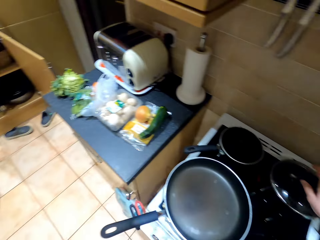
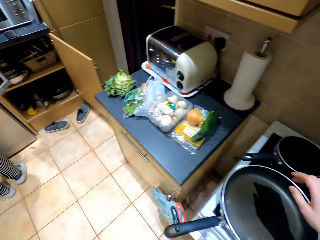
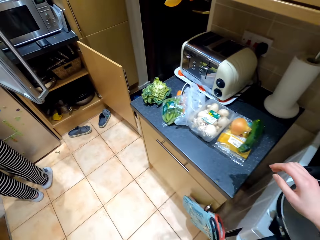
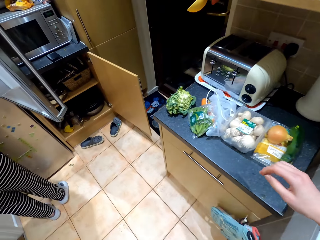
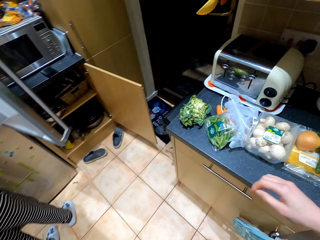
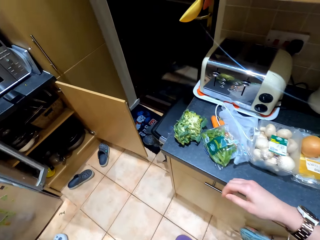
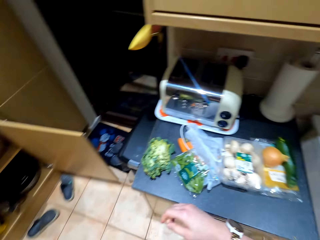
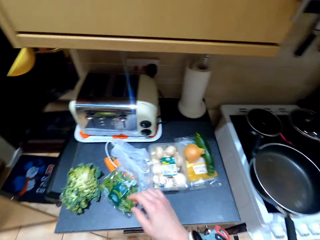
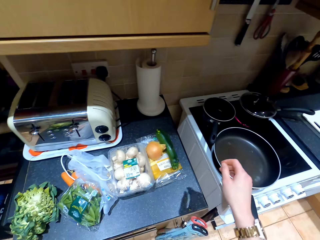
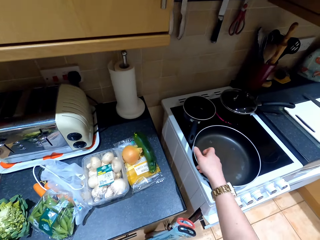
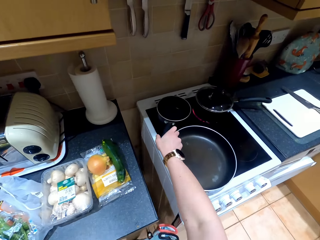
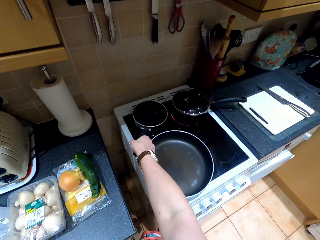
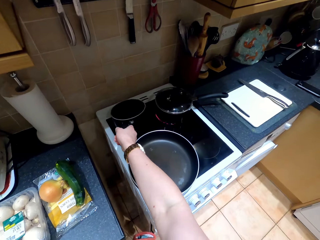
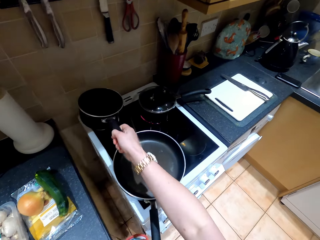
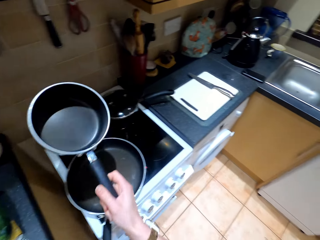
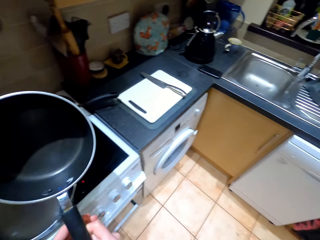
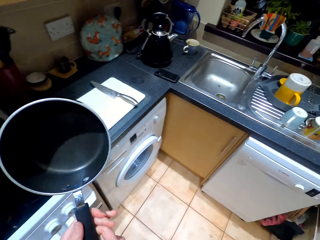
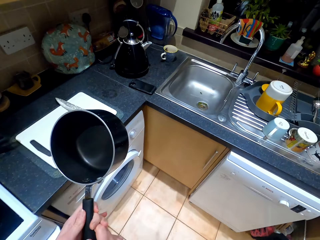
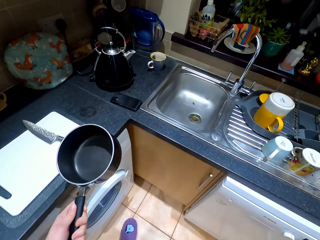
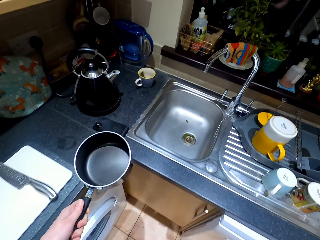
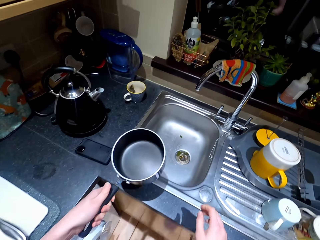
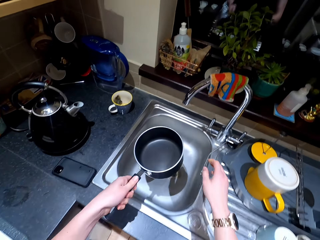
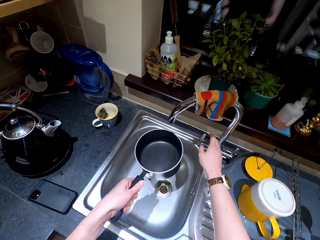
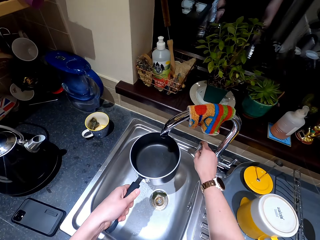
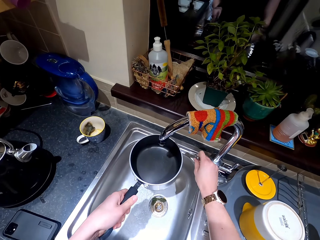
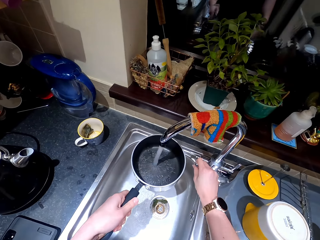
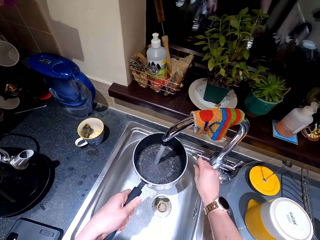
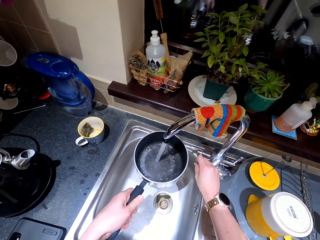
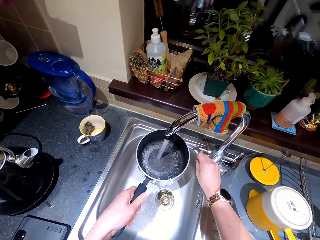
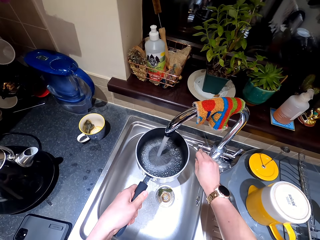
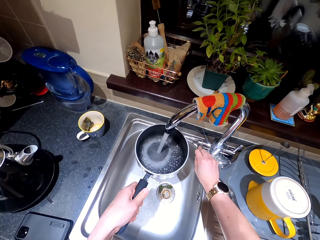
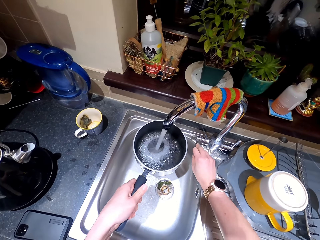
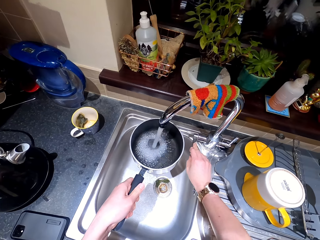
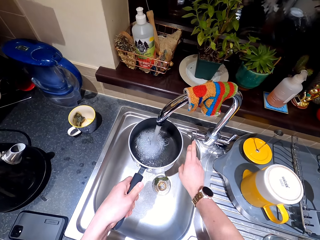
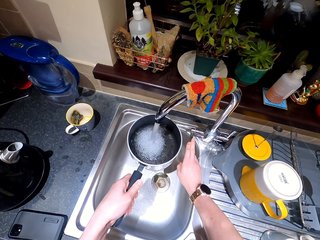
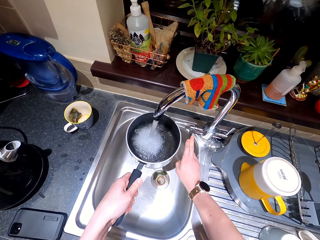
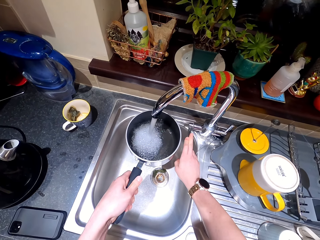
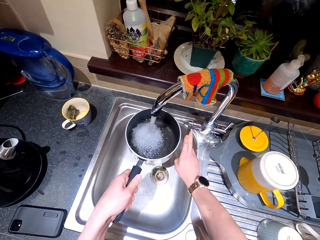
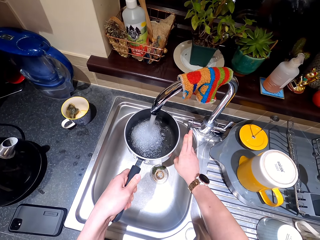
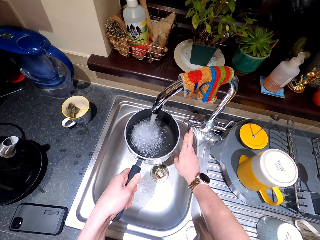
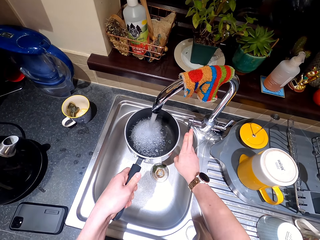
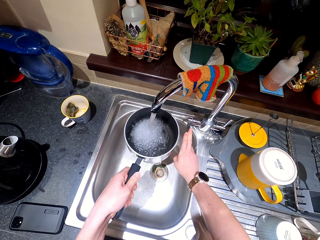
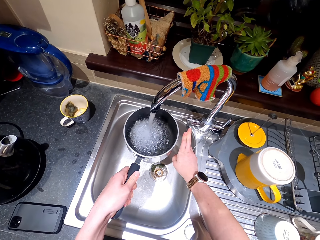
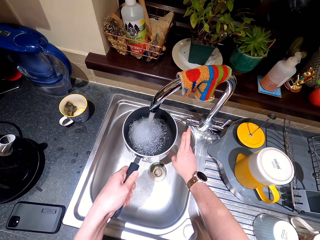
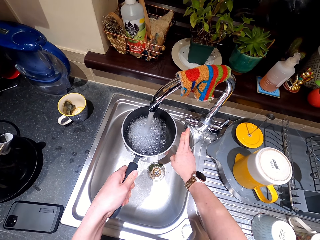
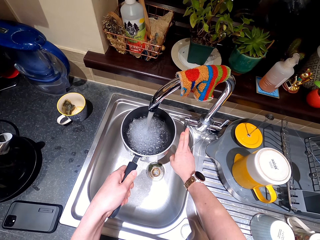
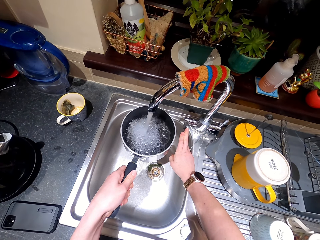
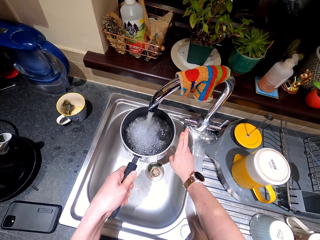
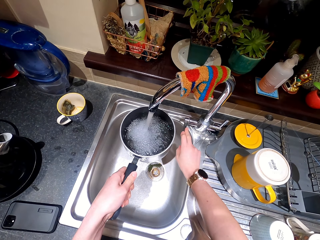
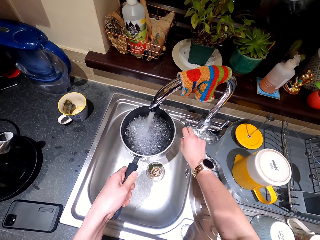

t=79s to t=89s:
The camera wearer puts a lid on the cooking pot on the cooker. They walk around the house. They pick up the cooking pot from the cooker. A person converses with the camera wearer. The camera wearer fills the cooking pot with water. They turn on the tap with a hand.

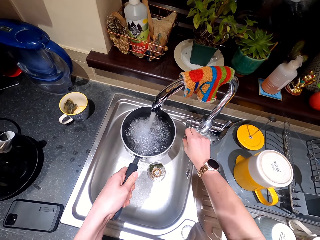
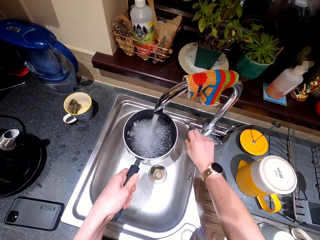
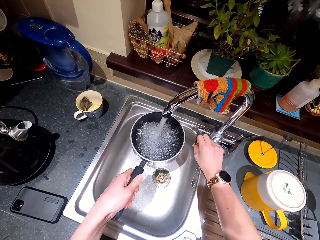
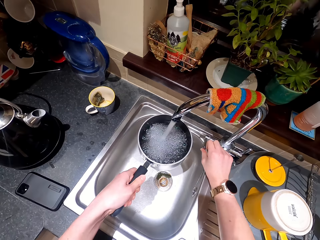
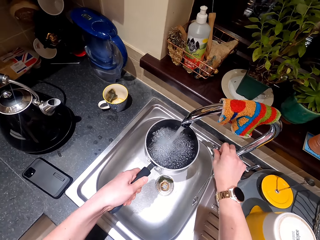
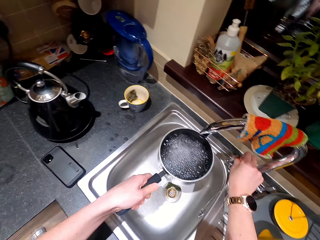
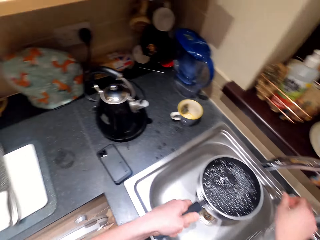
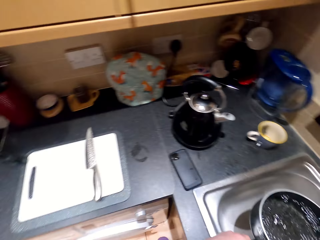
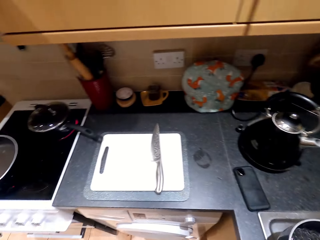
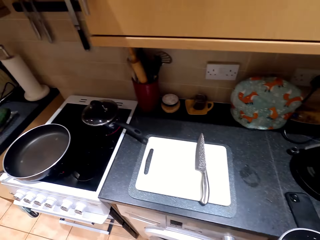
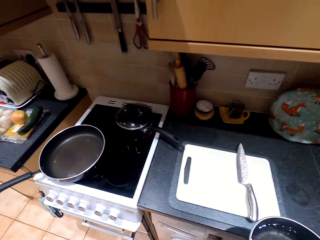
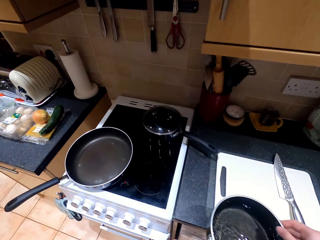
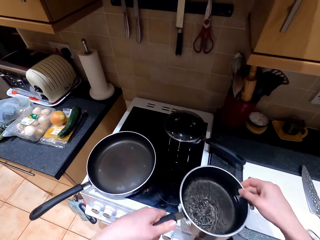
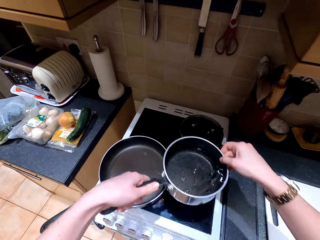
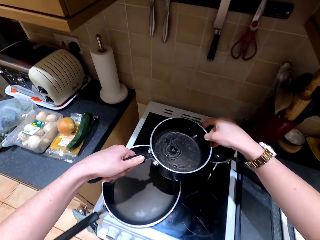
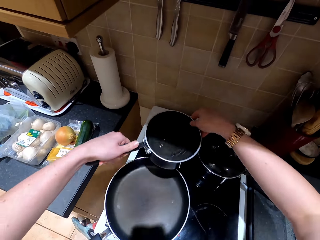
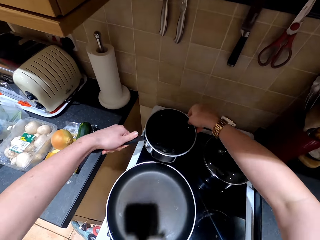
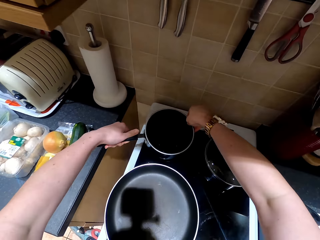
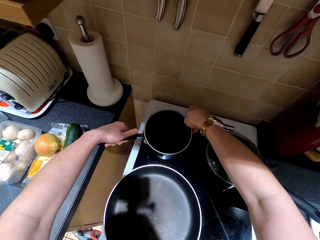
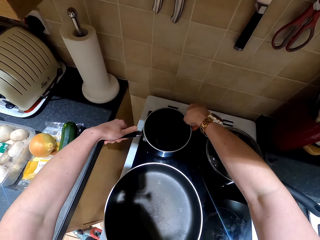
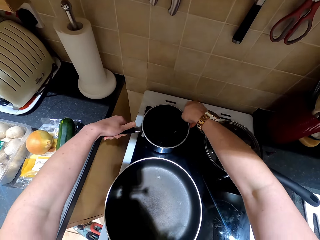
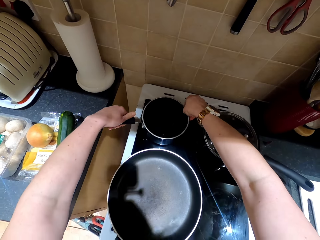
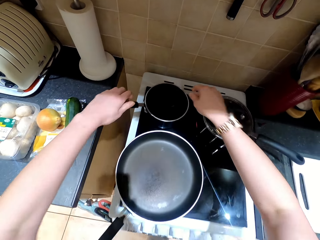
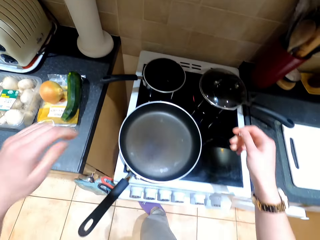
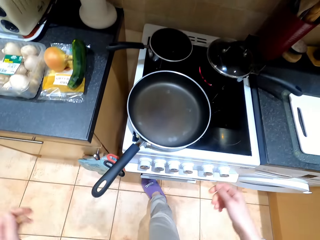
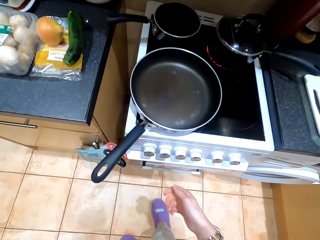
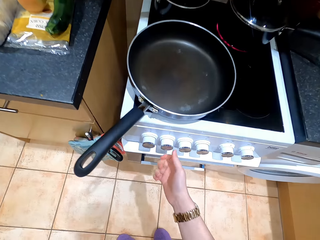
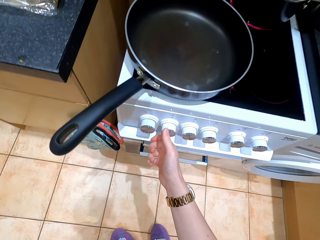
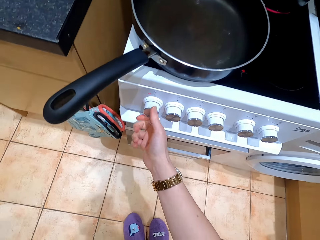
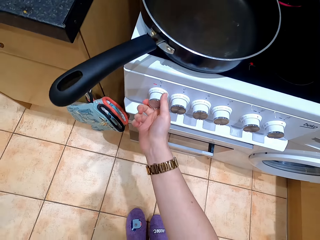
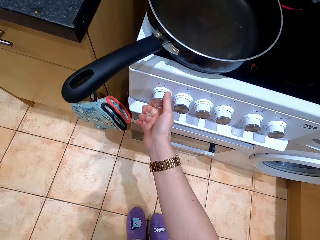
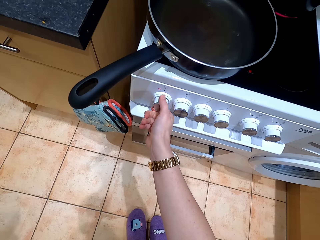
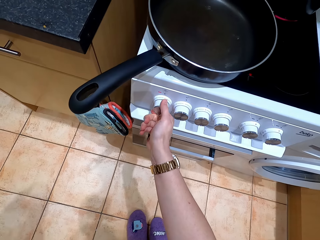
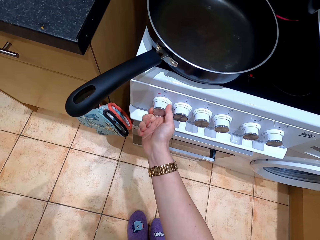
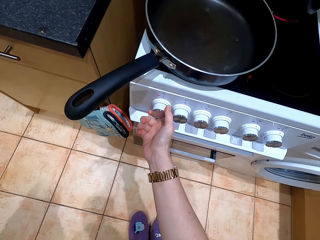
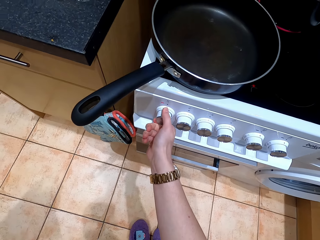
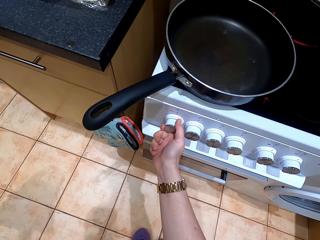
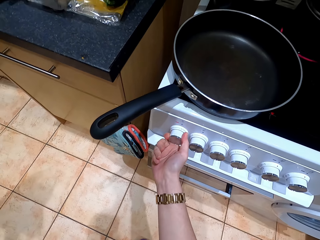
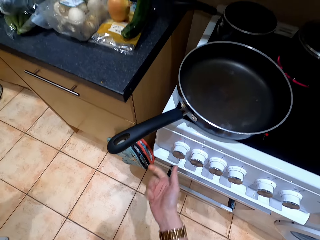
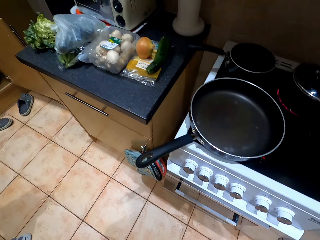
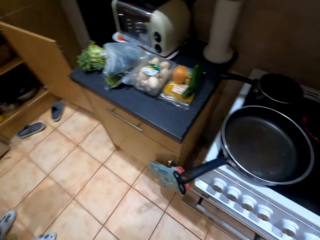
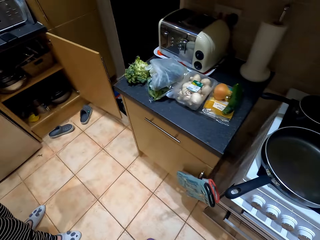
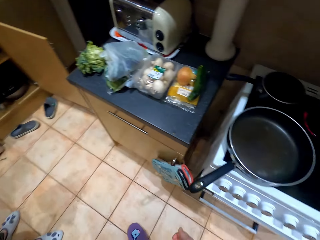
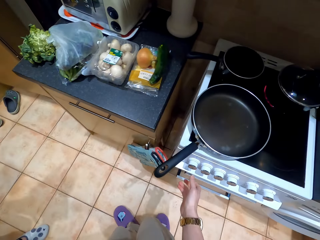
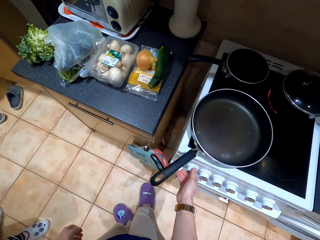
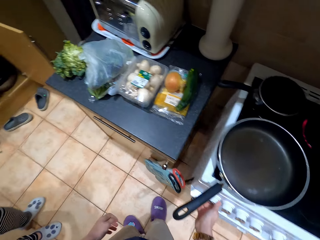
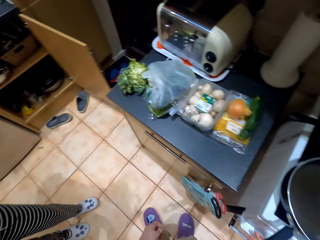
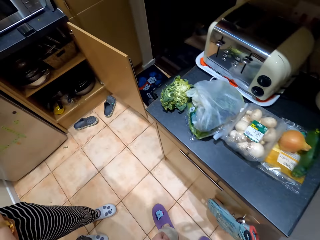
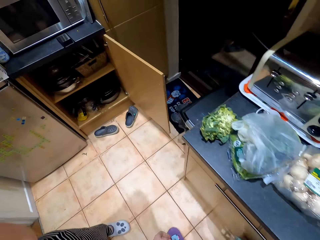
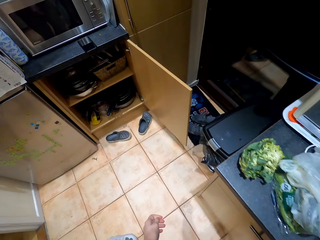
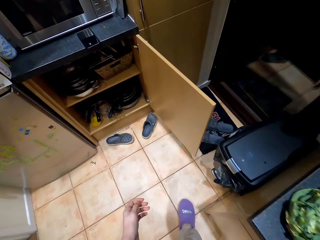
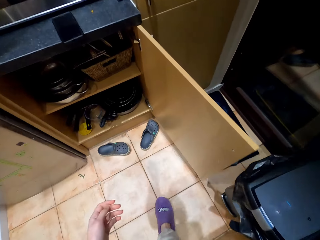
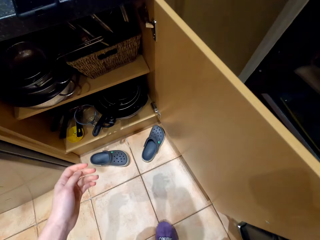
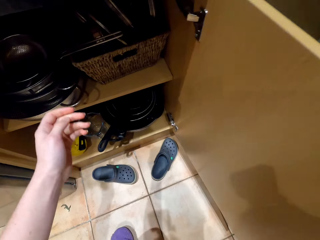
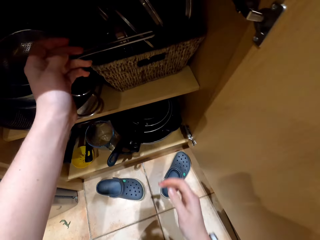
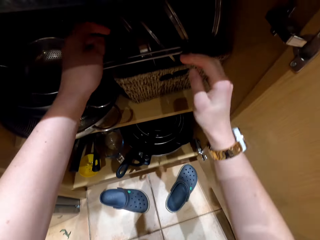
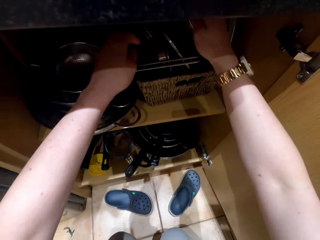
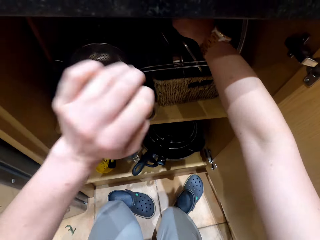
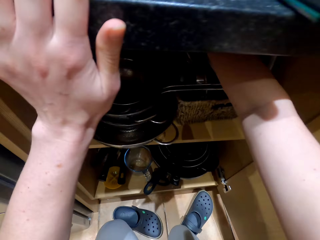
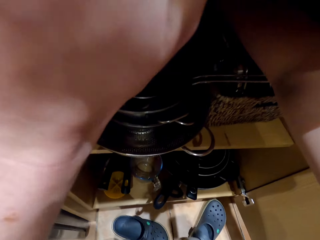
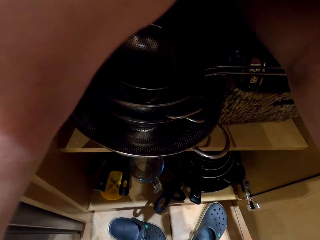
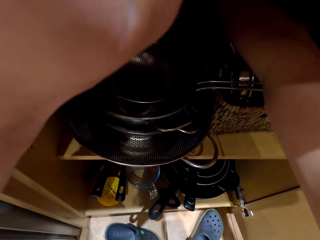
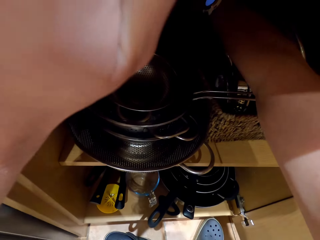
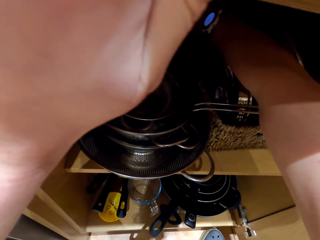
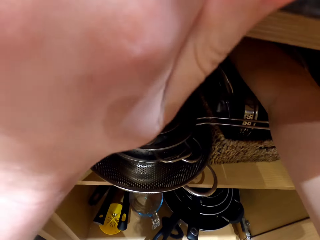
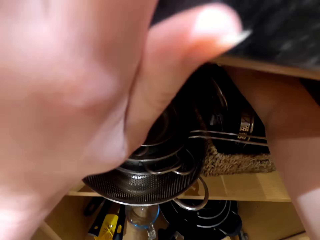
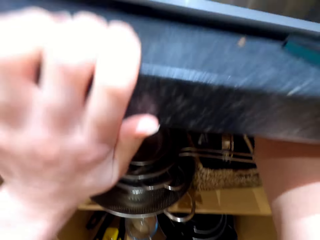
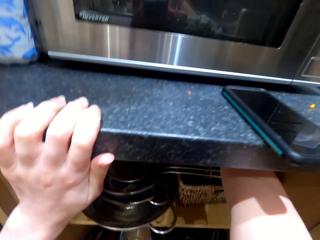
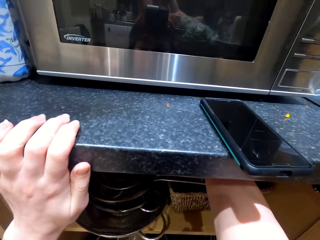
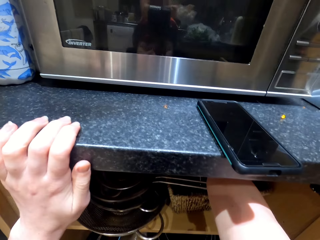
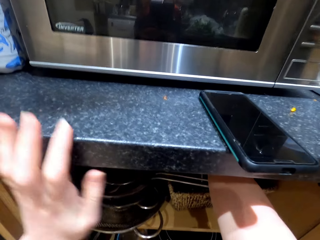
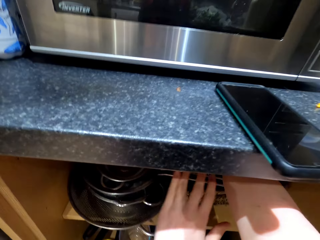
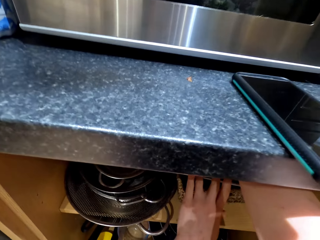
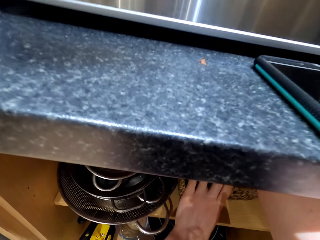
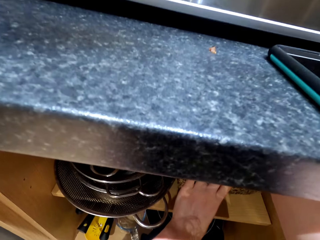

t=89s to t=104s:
The camera wearer turns off the tap with a hand. They walk around the house. They put the cooking pot on the cooker. They turn on the cooker. They adjust the cooker knob. They walk around the kitchen. They pick up a lid from the drawer.
